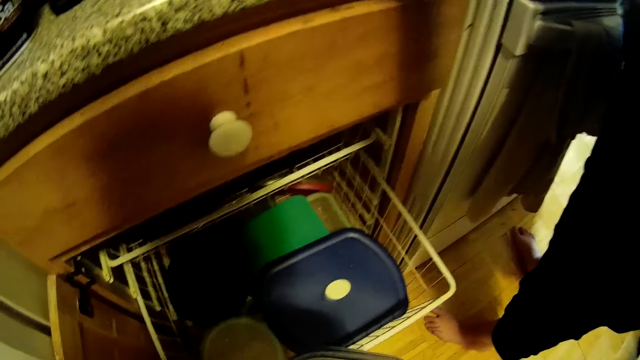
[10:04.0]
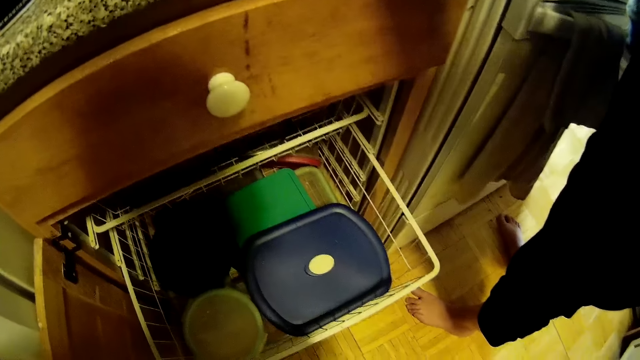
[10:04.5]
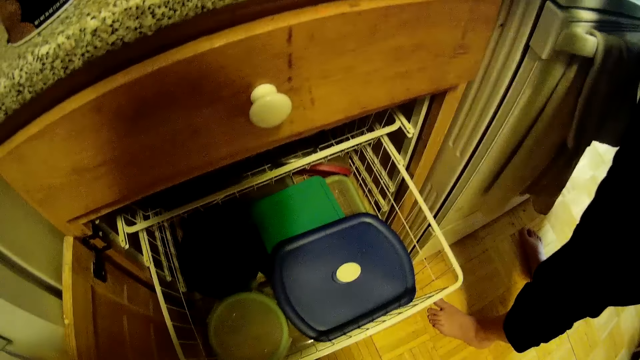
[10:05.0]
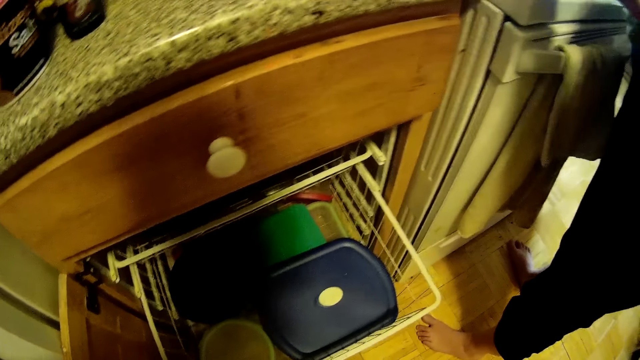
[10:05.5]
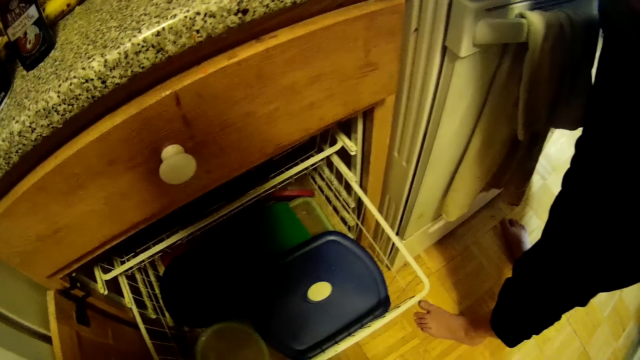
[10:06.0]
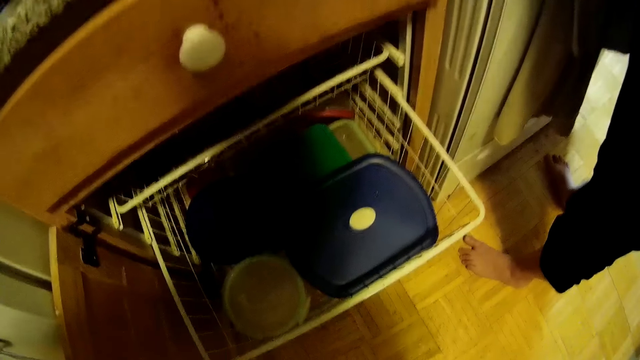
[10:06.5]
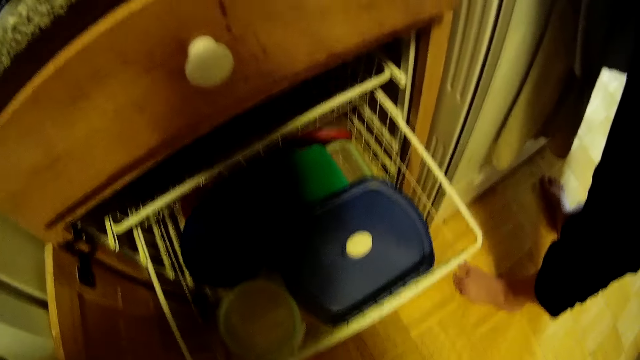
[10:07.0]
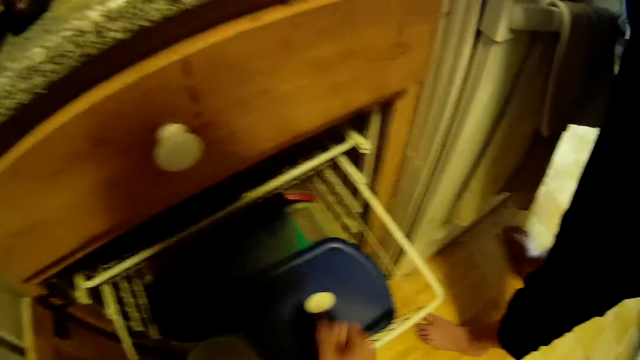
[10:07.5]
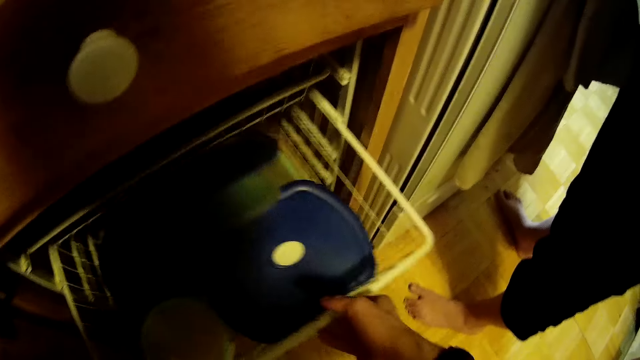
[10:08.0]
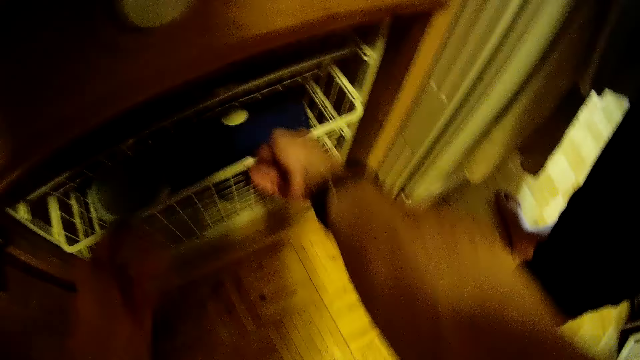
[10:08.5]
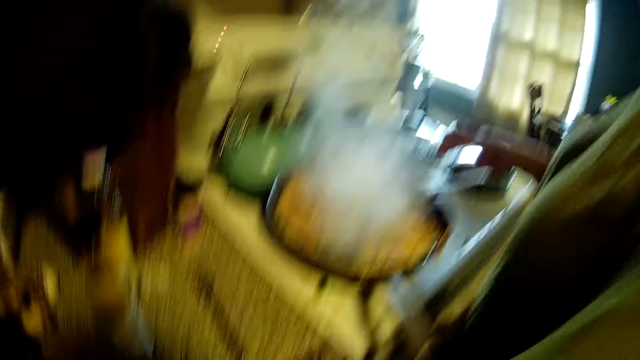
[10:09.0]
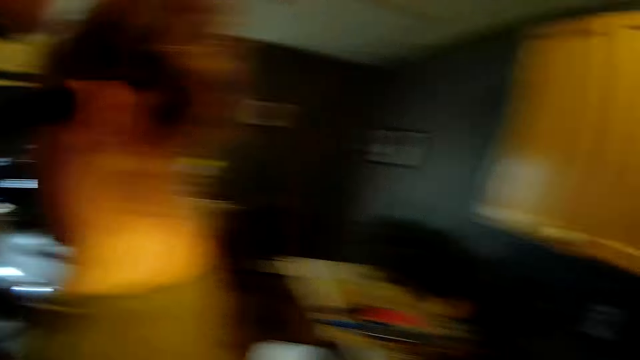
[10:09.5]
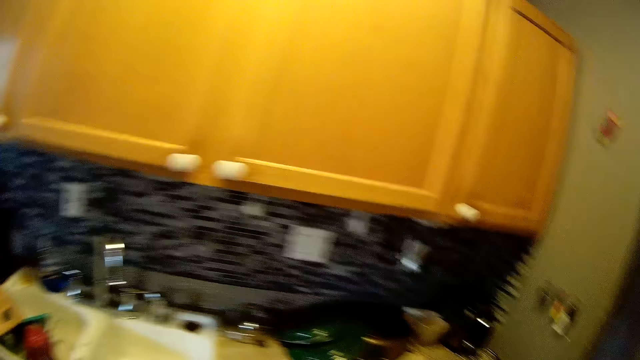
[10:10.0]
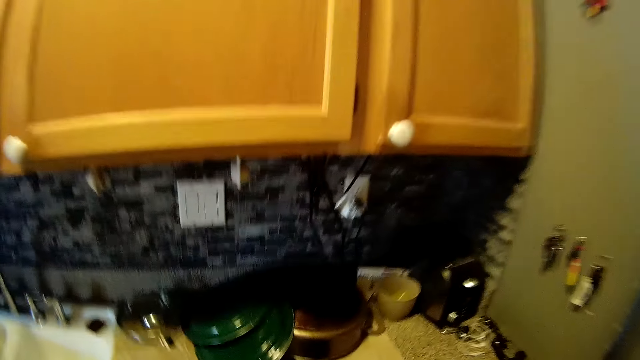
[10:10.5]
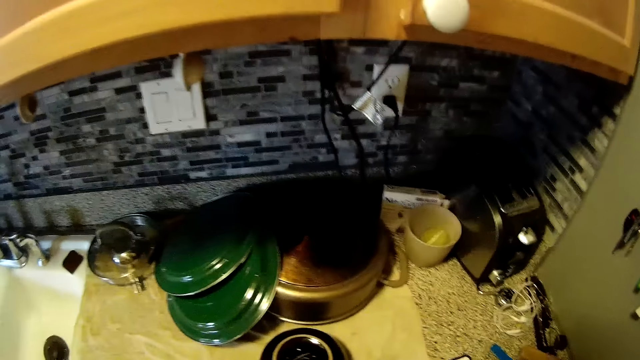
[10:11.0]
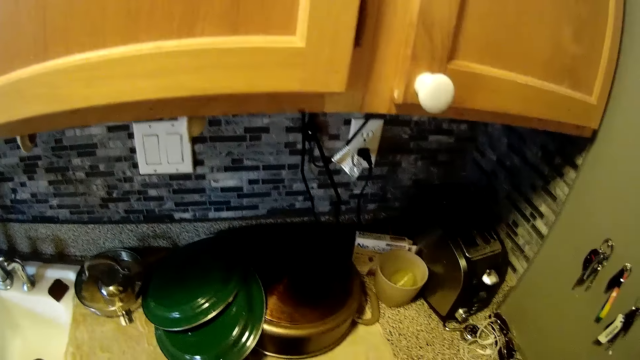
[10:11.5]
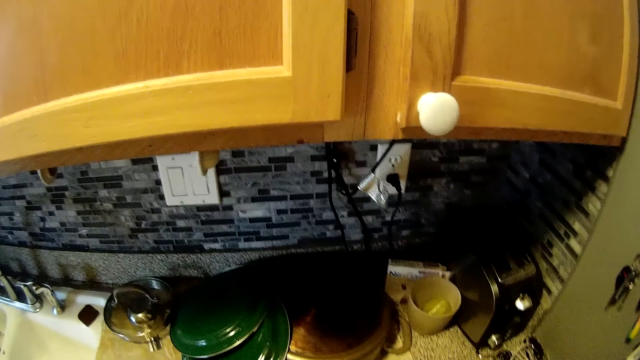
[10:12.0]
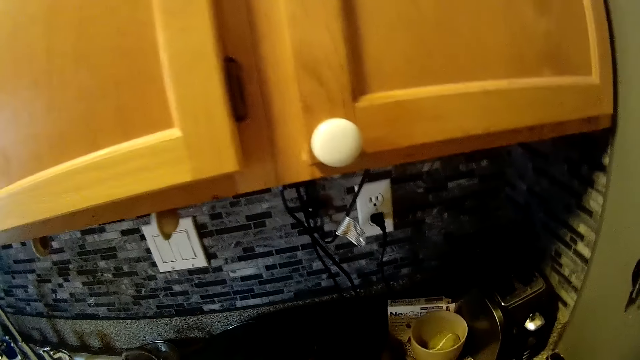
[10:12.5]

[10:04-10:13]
The camera wearer covers the plastic in his right hand with the cover in his left hand. He throws the plastic into the wire basket with his right hand. He pushes the wire basket into the cabinet with both hands. A person moves the cutlery bucket in the room.

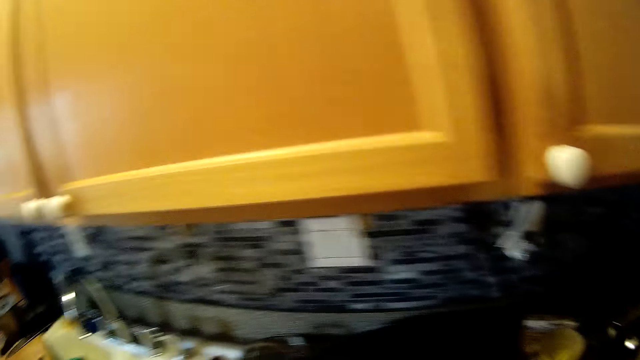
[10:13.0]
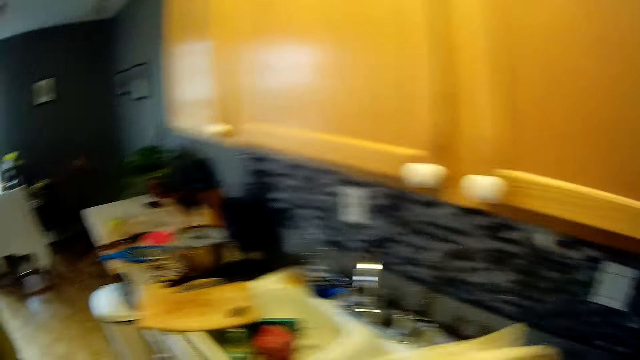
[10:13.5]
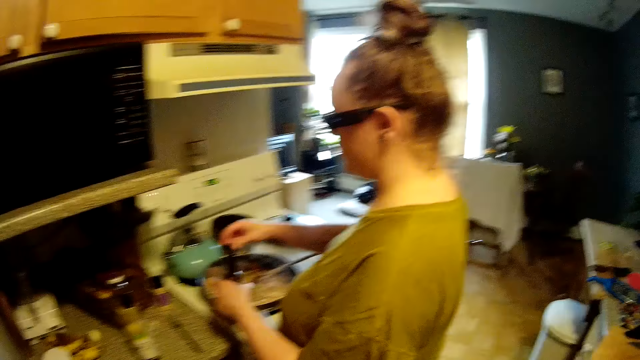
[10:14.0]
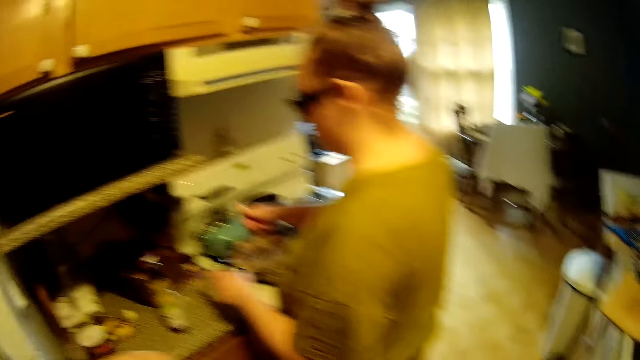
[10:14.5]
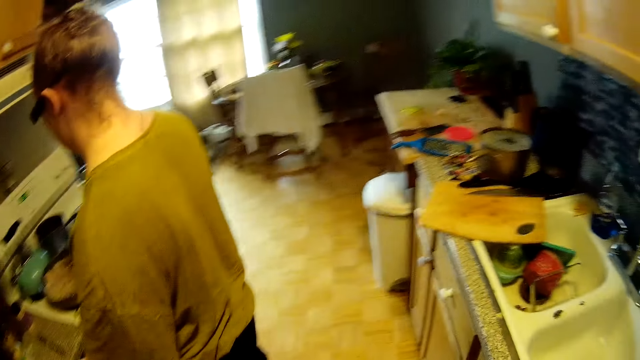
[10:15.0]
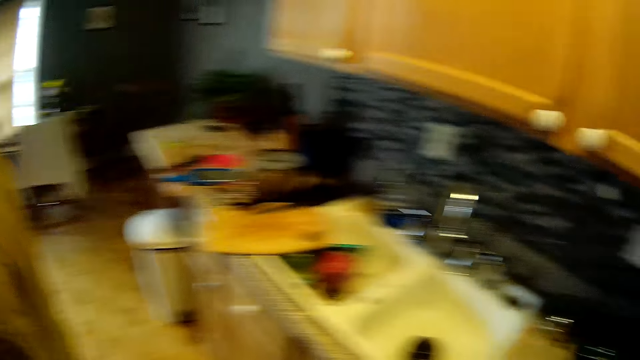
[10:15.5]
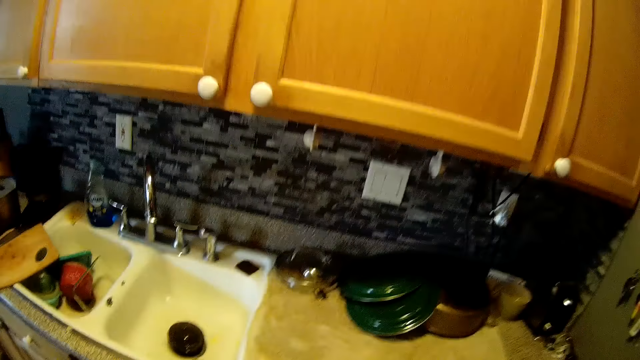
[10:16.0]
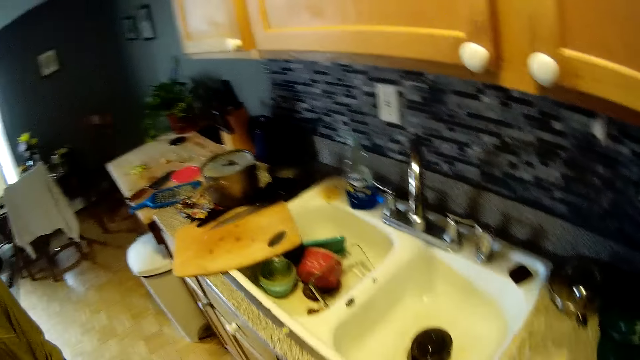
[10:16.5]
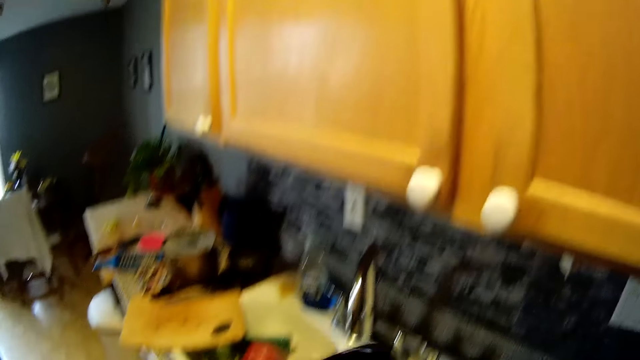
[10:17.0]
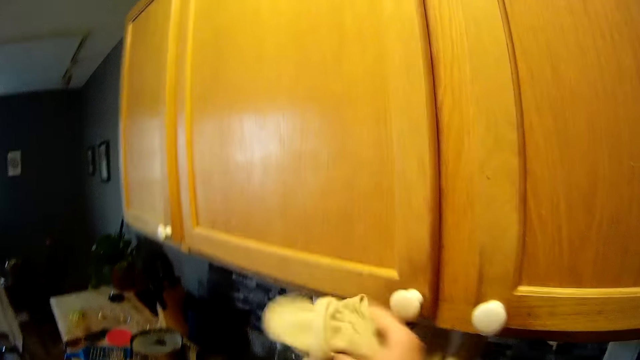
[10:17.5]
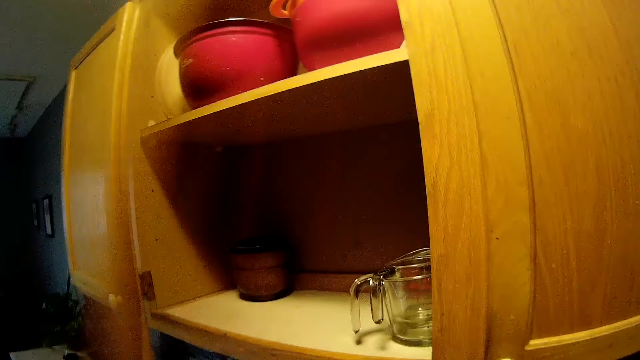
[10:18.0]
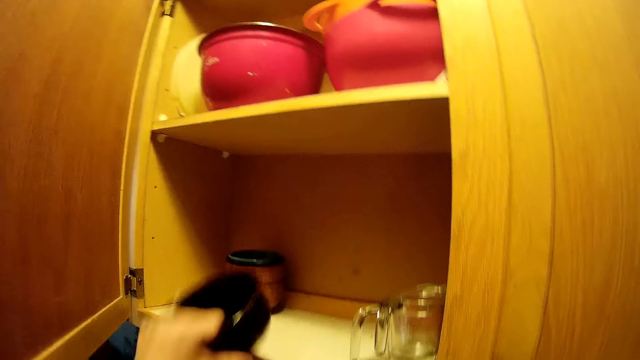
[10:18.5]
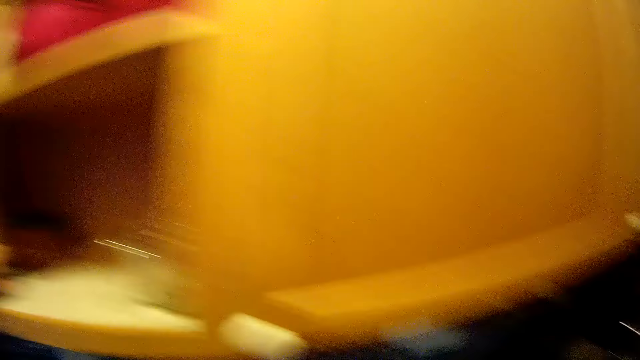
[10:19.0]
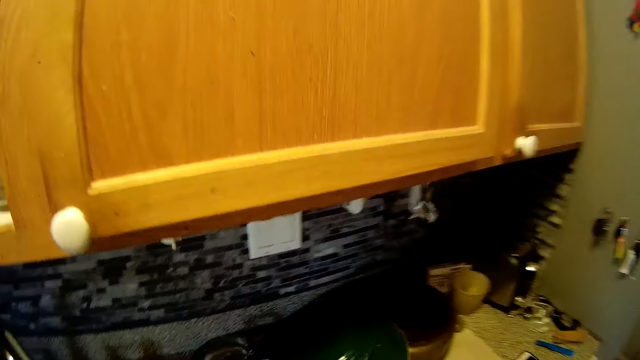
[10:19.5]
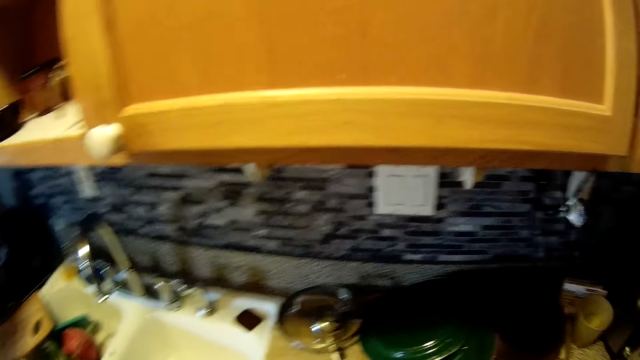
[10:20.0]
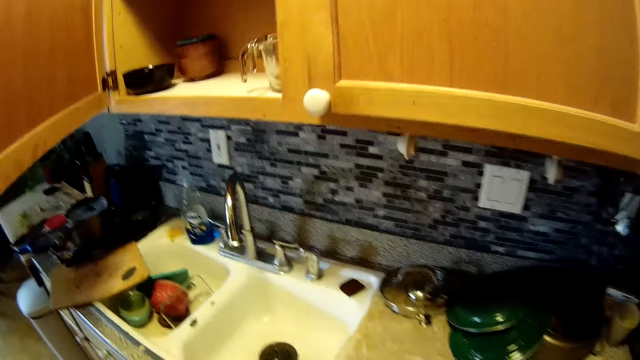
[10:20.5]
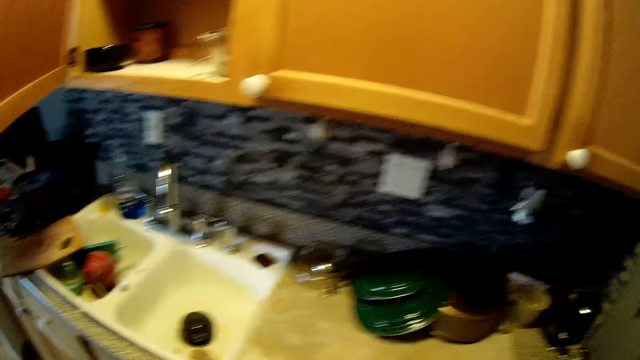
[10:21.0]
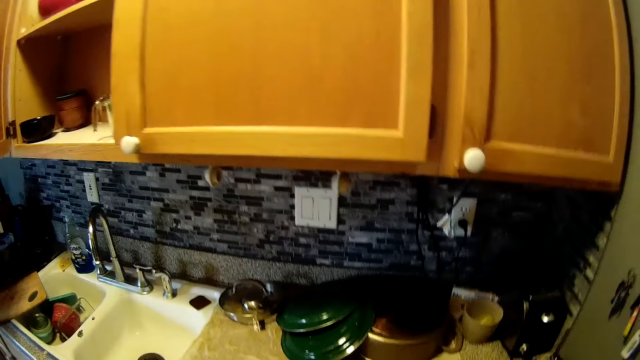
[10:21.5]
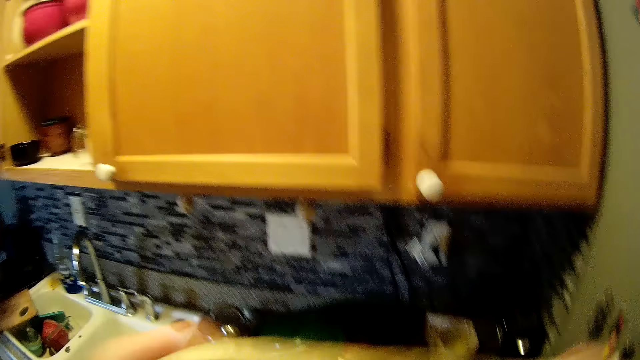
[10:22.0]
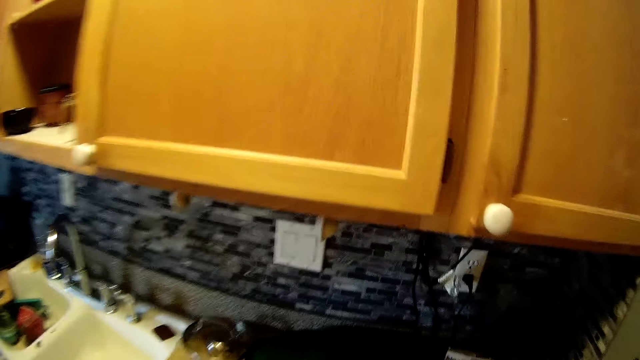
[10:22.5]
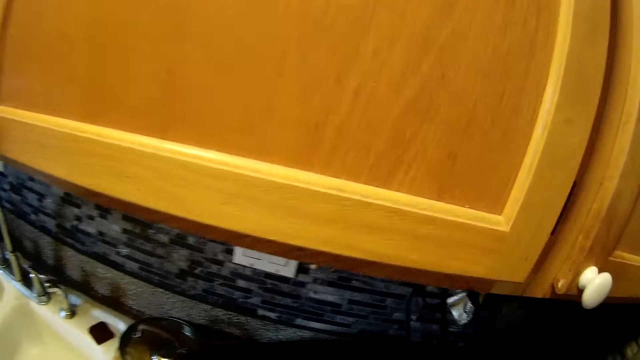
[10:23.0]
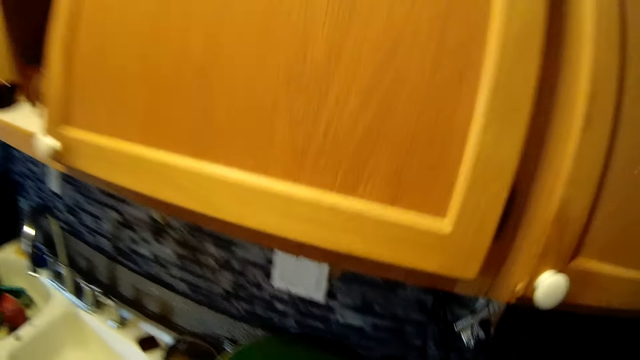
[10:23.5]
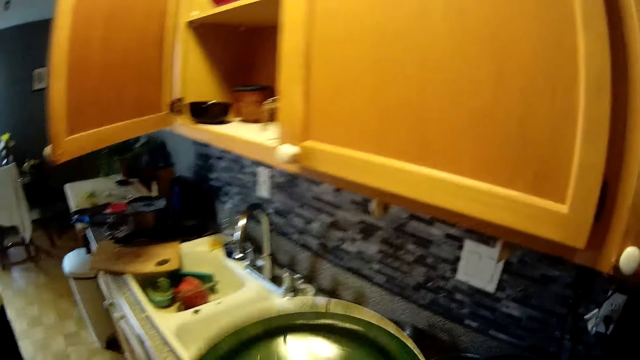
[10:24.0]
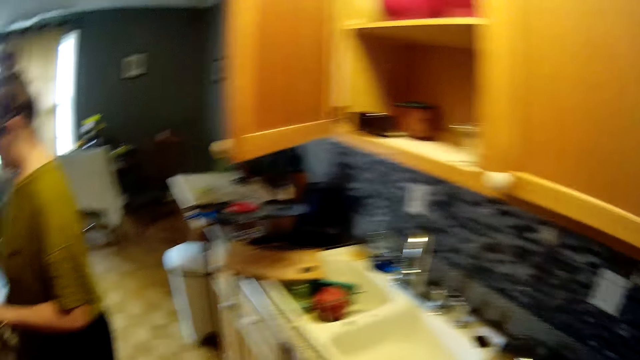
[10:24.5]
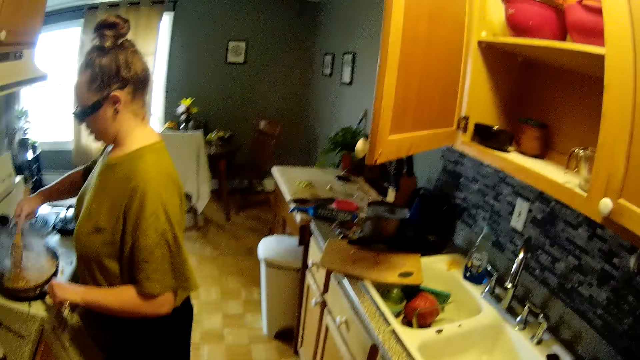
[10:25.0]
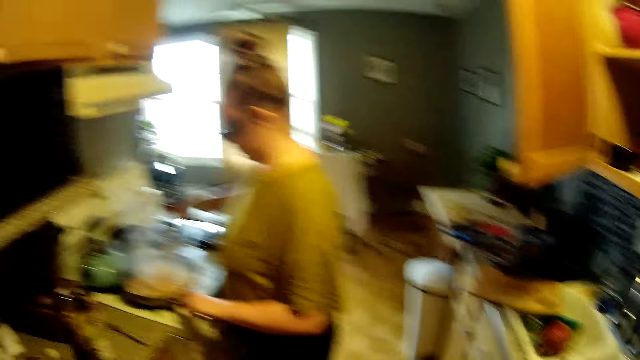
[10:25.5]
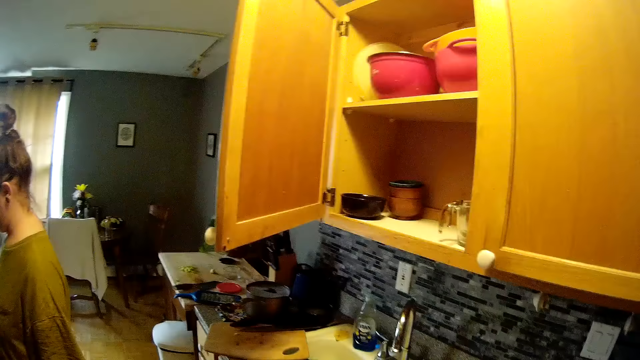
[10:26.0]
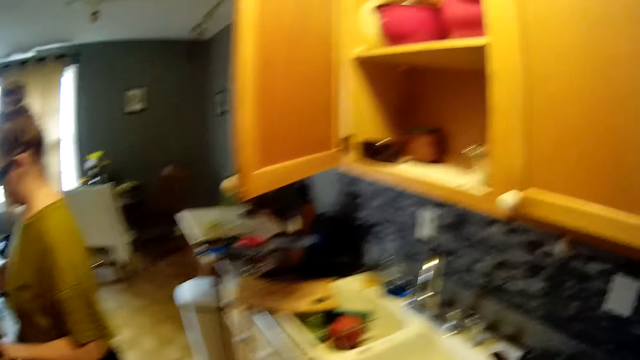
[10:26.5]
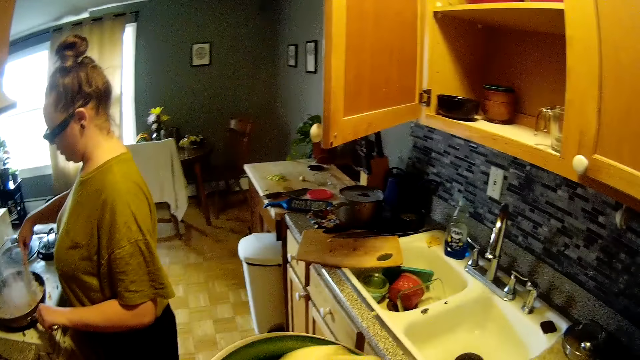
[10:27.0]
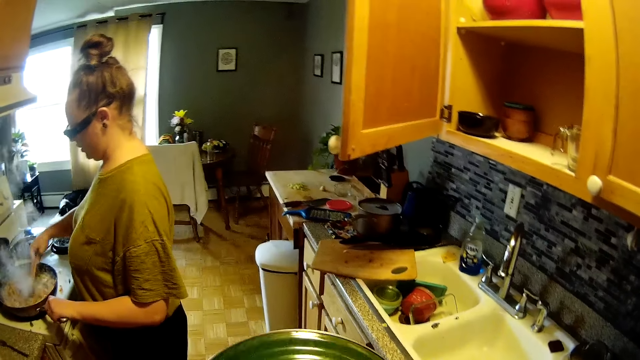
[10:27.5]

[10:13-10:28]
The camera wearer cooks food in the kitchen. He cleans a cup in his left hand with the towel in his right hand. He opens the cabinet with his right hand. A person opens the cupboard in the kitchen. The camera wearer puts the cup in his left hand into the cabinet. He picks up a plate from the kitchen slab with his left hand. He cleans the plate in his left hand with the towel in his right hand. He cooks food in the kitchen.
